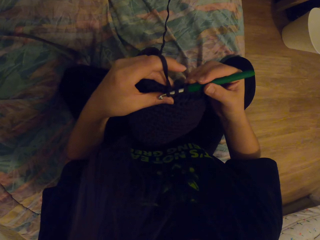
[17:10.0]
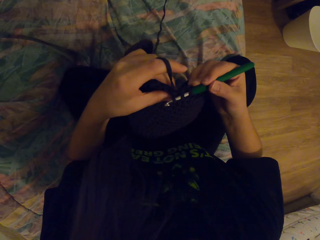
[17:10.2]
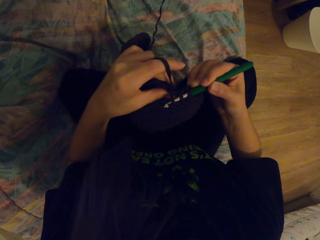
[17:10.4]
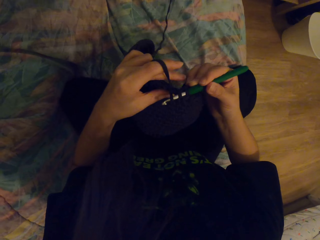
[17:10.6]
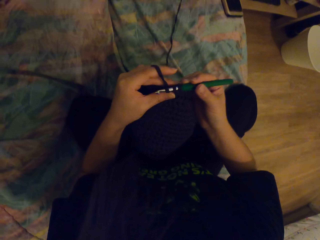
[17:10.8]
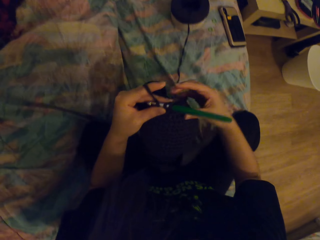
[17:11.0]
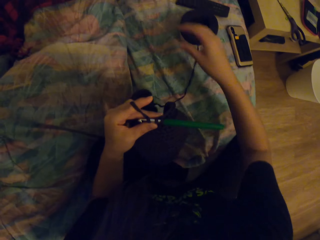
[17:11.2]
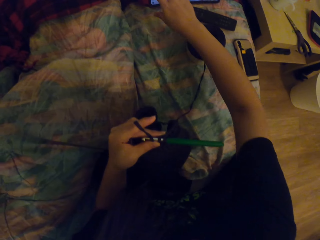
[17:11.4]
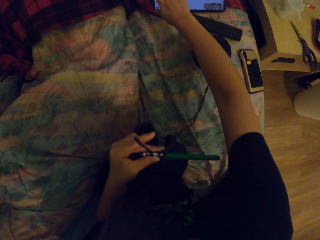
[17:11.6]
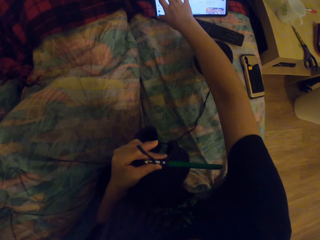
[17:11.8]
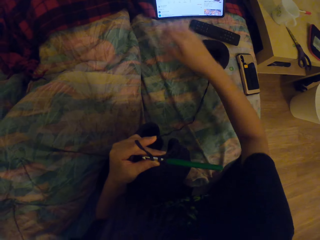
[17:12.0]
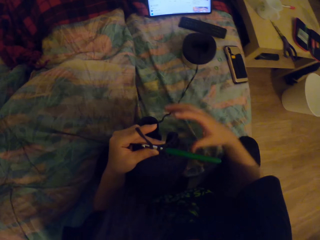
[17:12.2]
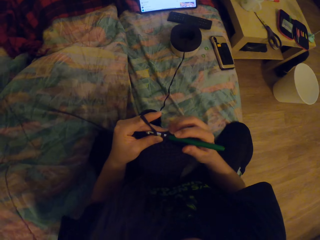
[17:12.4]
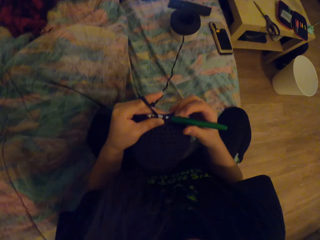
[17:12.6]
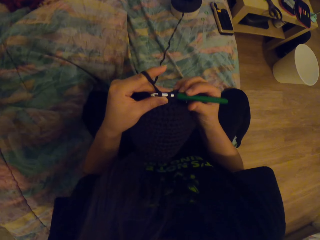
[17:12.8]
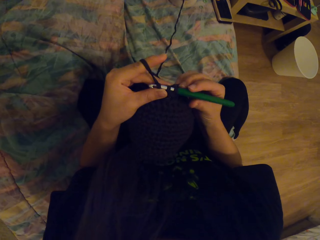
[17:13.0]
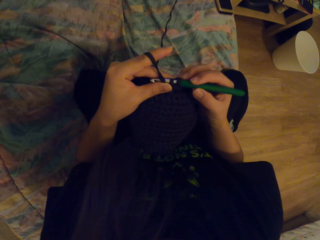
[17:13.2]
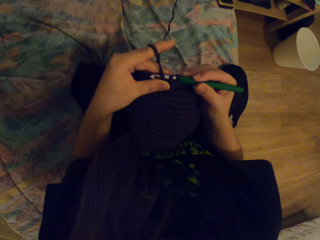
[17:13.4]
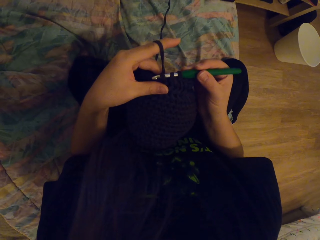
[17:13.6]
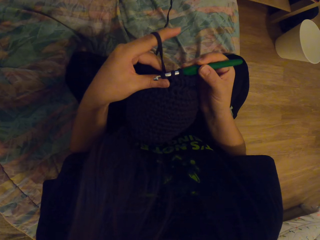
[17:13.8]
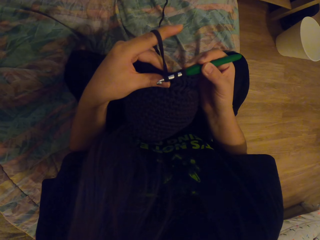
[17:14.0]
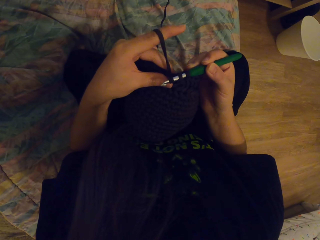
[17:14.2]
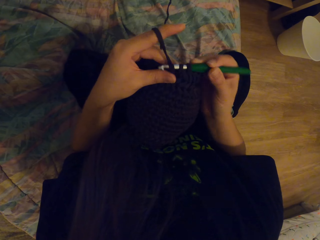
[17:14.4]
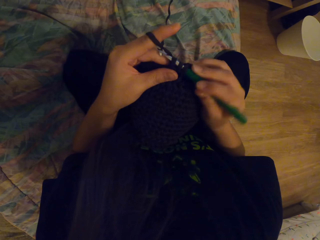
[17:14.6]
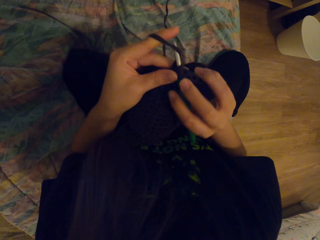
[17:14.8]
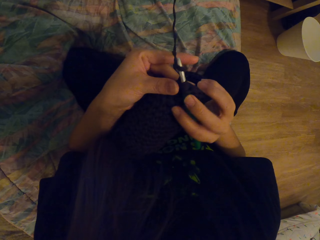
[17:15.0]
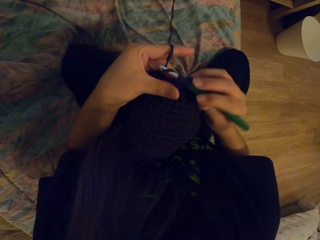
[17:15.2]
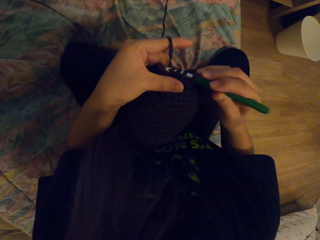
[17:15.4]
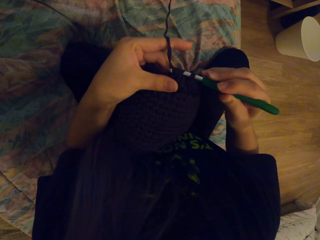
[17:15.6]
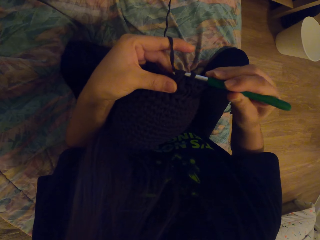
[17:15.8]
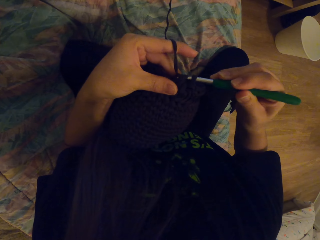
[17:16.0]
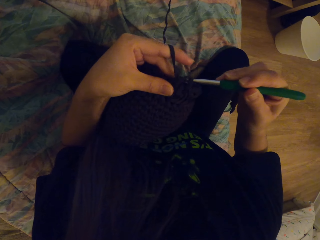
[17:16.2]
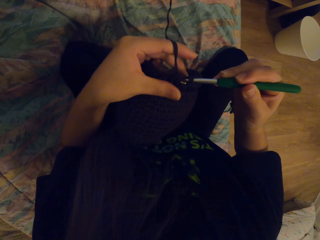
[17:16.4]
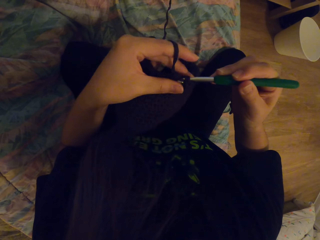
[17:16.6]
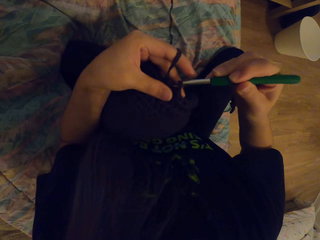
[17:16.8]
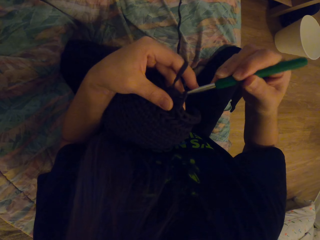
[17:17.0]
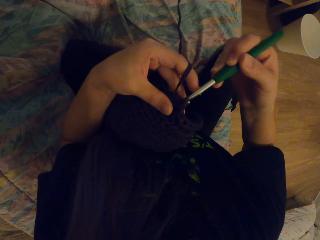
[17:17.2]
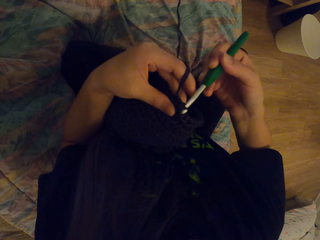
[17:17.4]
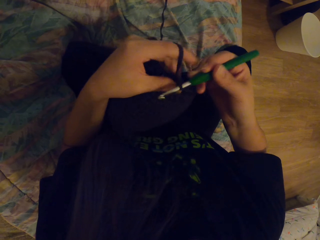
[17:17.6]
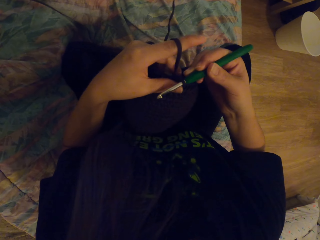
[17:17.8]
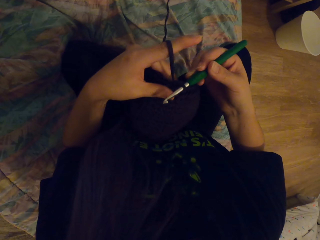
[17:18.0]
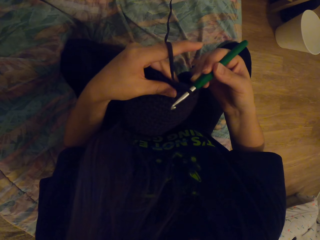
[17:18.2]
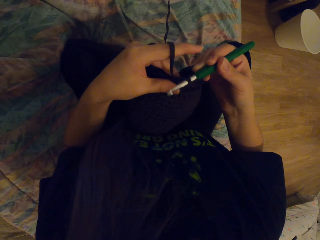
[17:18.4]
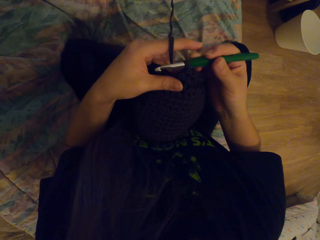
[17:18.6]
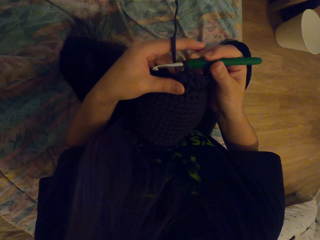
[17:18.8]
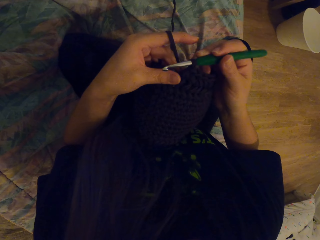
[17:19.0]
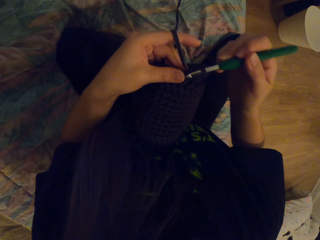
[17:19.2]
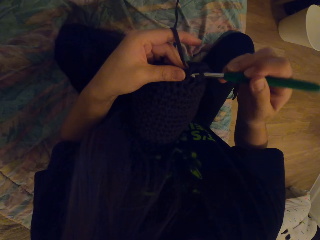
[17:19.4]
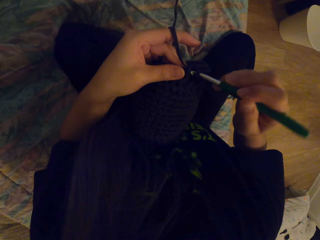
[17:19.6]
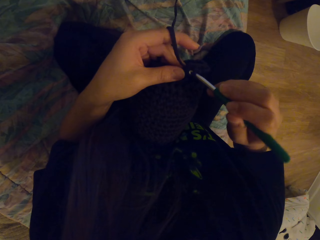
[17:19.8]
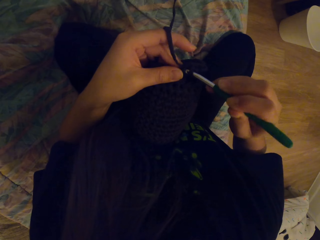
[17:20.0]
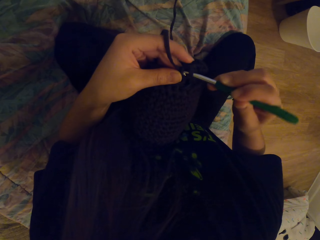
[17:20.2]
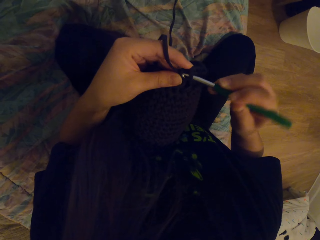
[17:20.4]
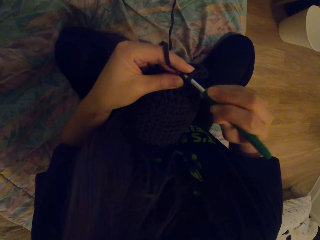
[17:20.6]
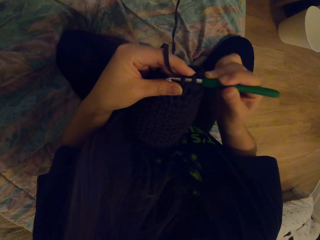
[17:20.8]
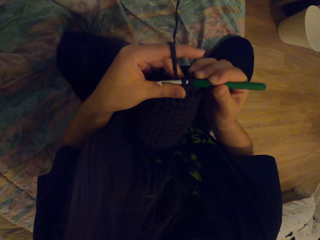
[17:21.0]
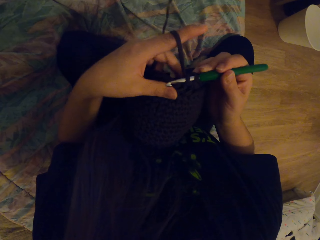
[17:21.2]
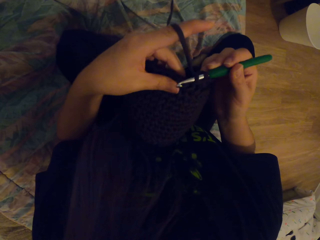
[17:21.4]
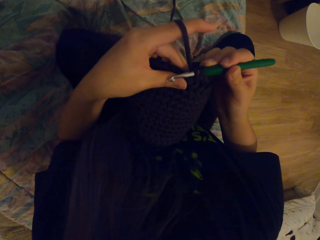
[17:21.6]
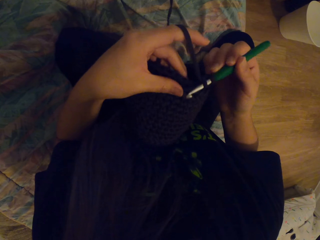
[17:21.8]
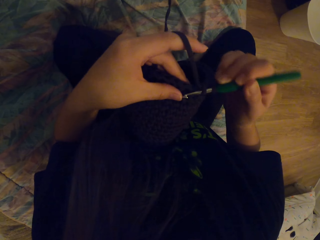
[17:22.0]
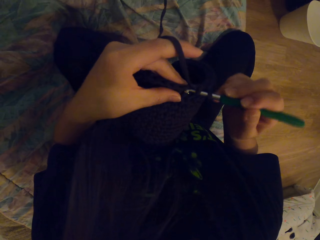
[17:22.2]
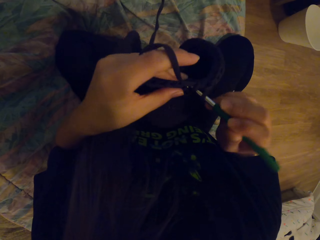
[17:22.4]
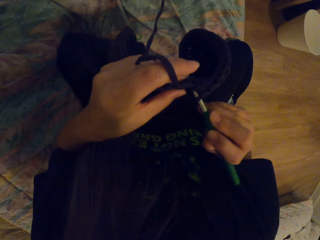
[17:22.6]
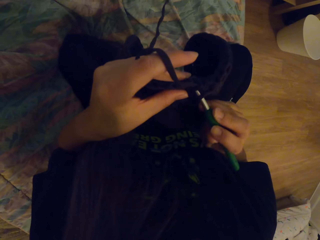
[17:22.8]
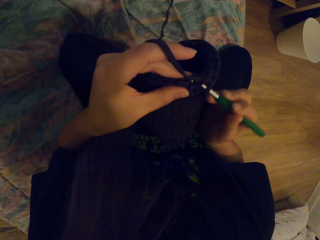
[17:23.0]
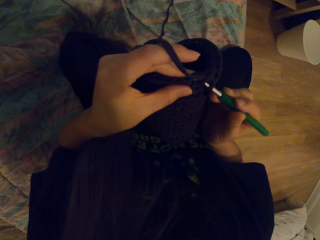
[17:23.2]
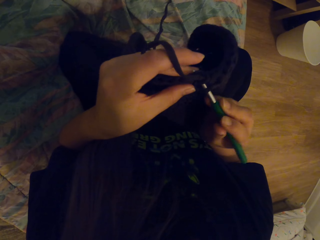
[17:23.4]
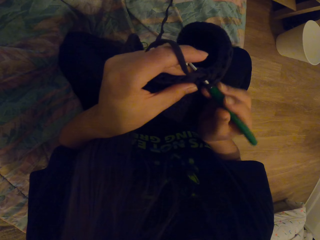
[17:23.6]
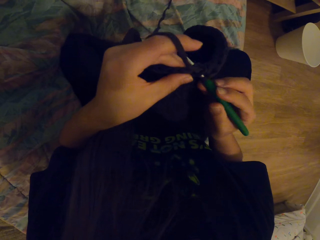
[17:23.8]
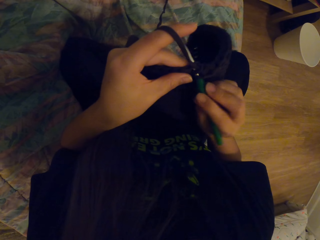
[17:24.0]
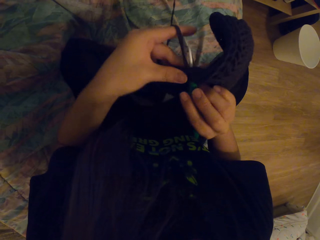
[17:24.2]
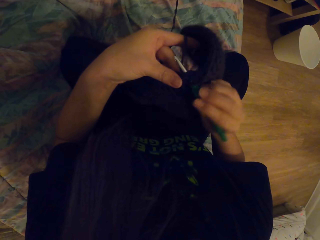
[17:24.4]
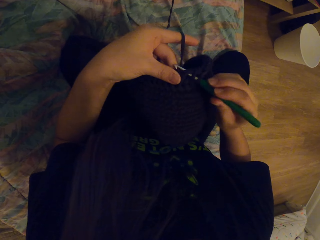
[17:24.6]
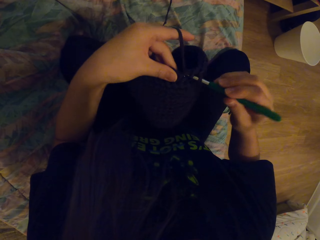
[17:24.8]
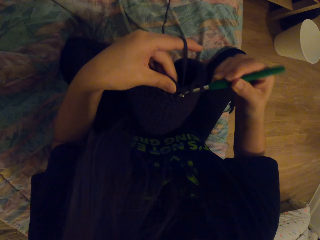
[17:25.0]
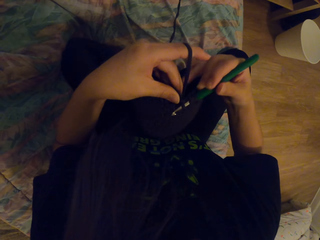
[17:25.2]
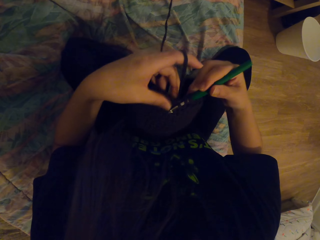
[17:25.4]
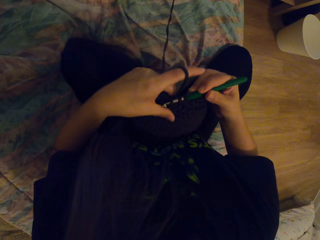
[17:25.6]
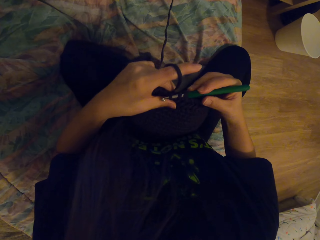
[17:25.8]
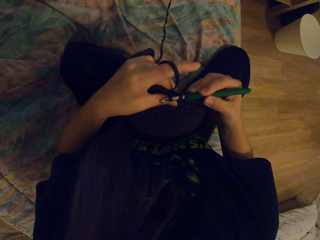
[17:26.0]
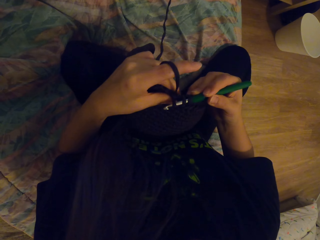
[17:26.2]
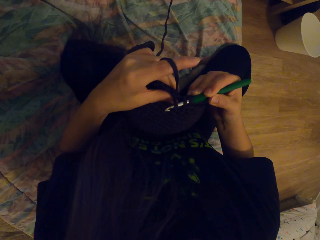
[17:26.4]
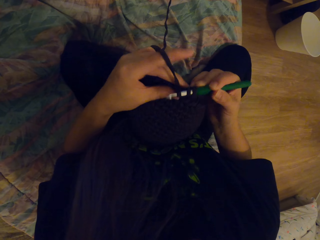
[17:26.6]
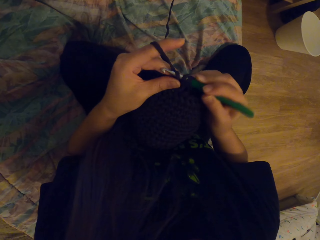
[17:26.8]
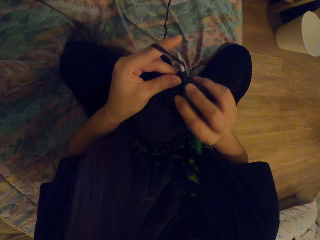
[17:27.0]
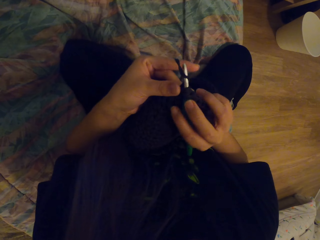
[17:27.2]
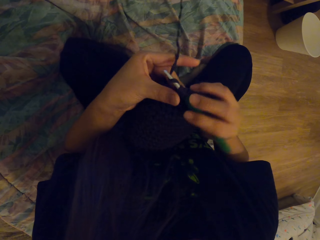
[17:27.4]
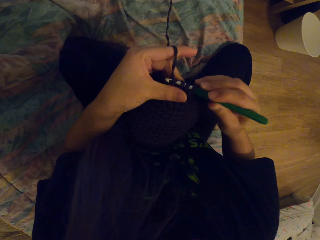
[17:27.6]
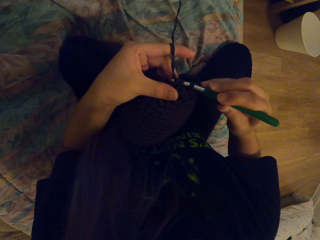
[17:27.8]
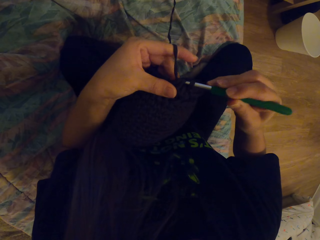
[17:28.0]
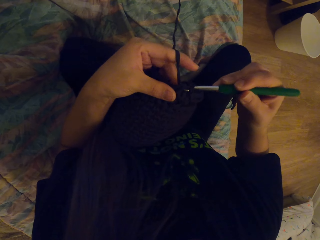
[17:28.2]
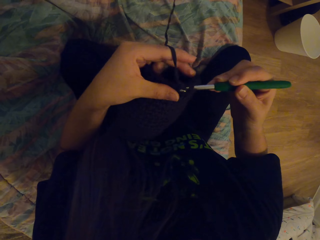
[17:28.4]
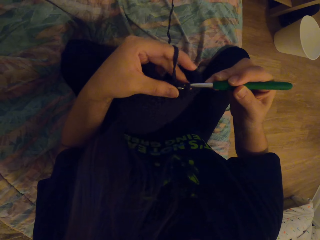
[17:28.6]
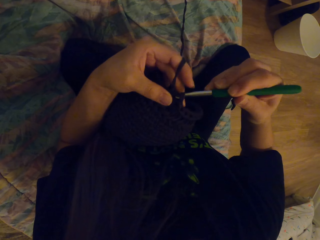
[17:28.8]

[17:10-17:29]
The camera wearer touches the phone or laptop. They touch the crochet. They weave the fabric with the crochet. They insert the crochet in the fabric. They weave the fabric with the crochet.
